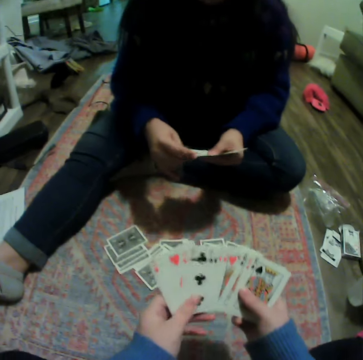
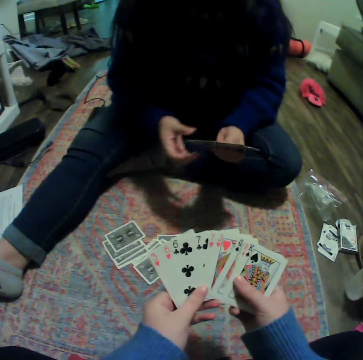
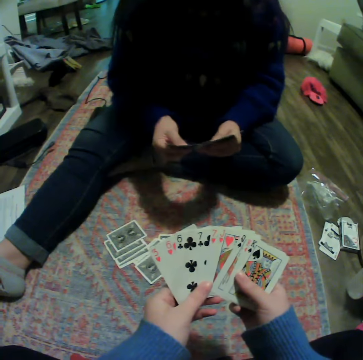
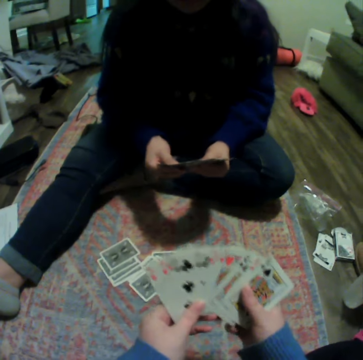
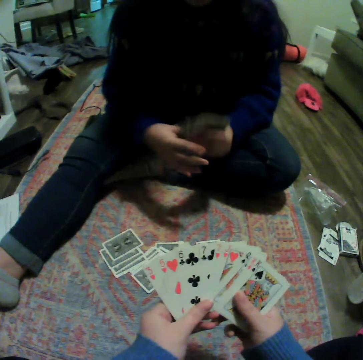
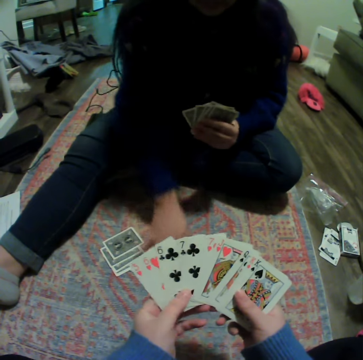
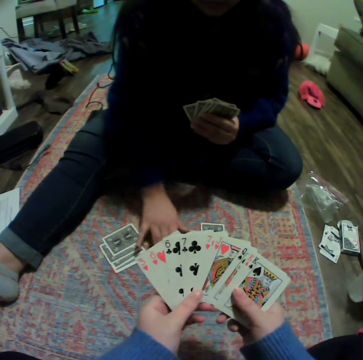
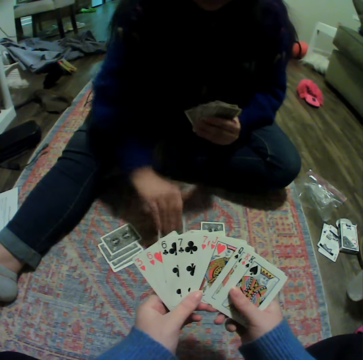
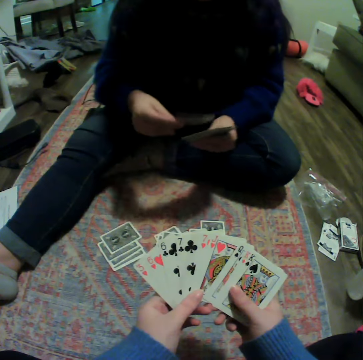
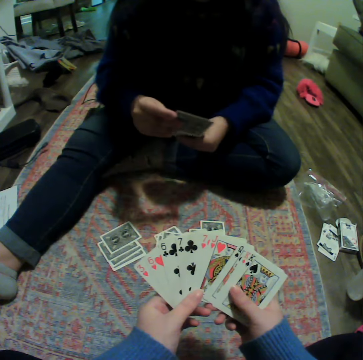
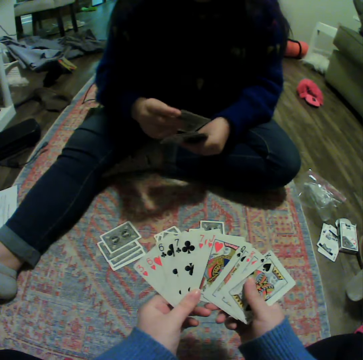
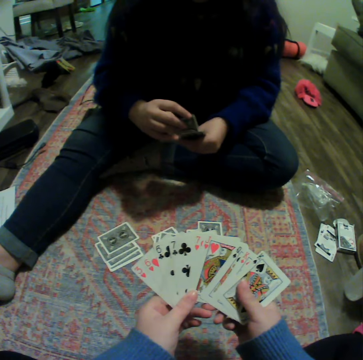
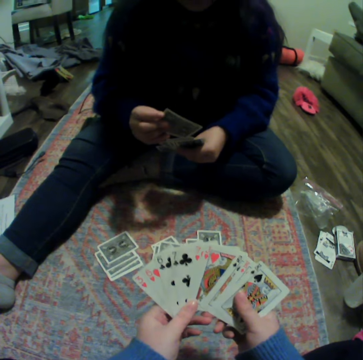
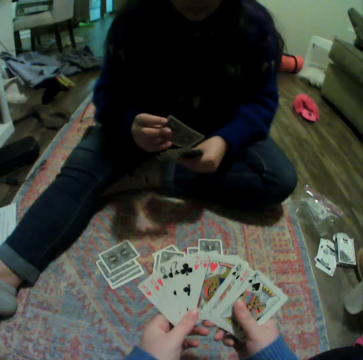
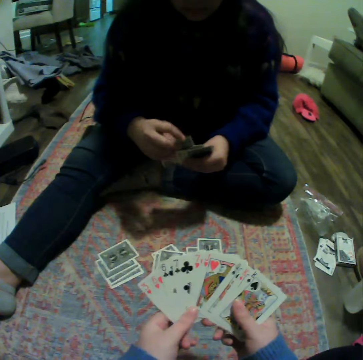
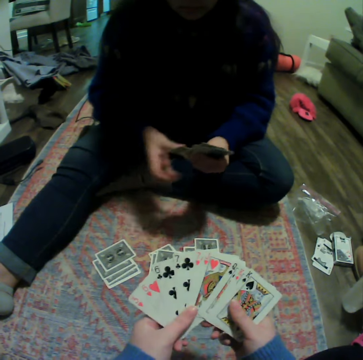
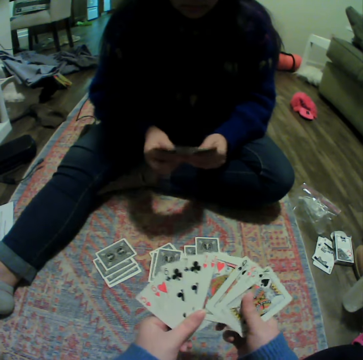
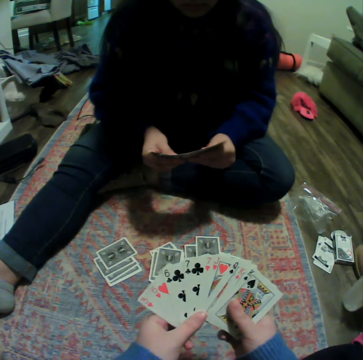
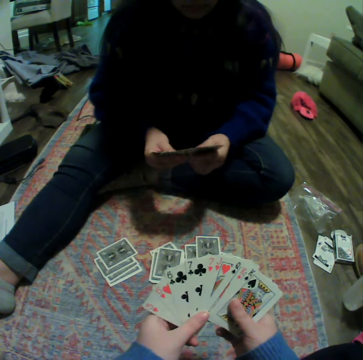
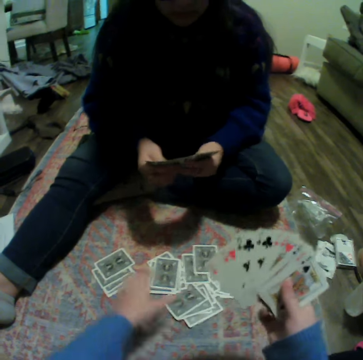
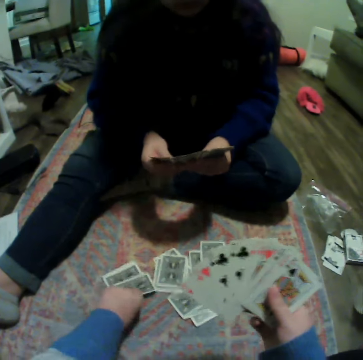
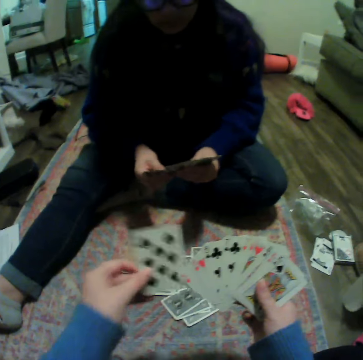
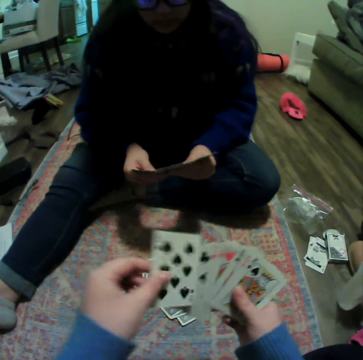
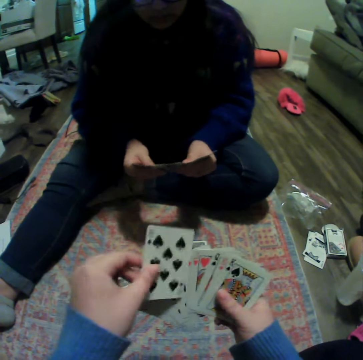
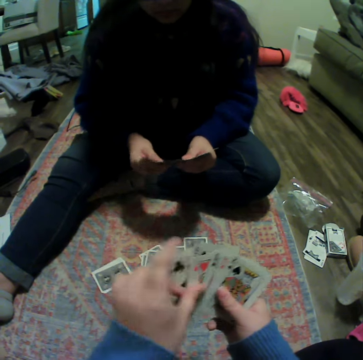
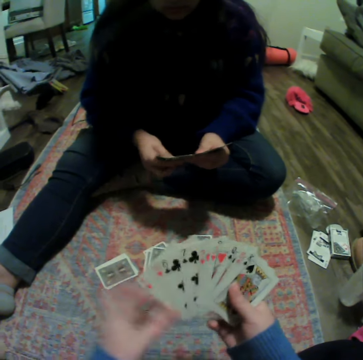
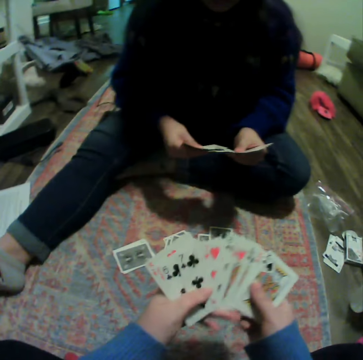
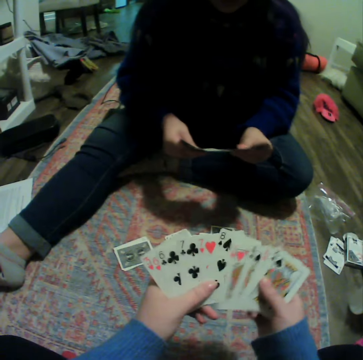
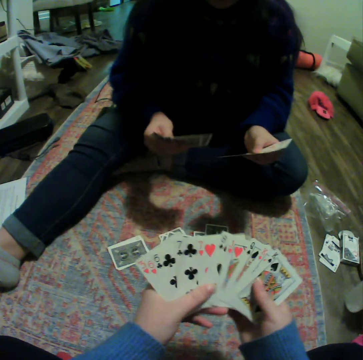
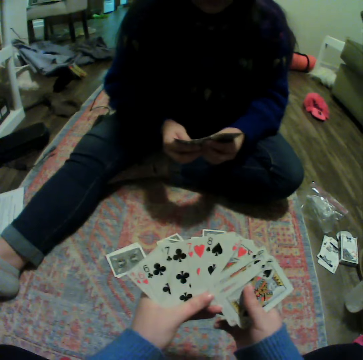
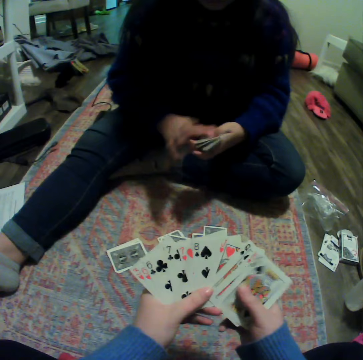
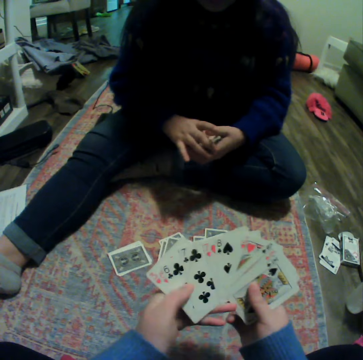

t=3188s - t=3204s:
The camera wearer arranges the cards. A woman picks a card. The camera wearer picks a card. They shuffle the cards. They arrange the cards. The woman arranges the cards.

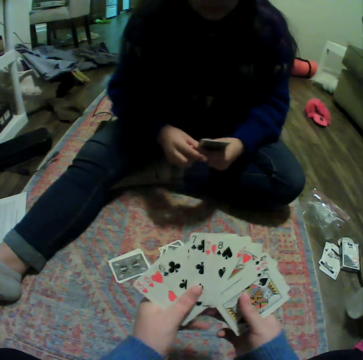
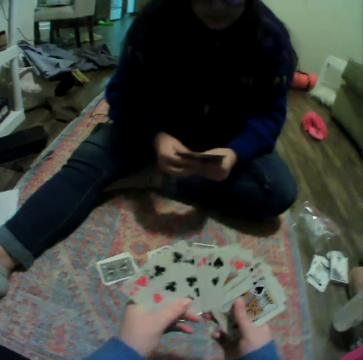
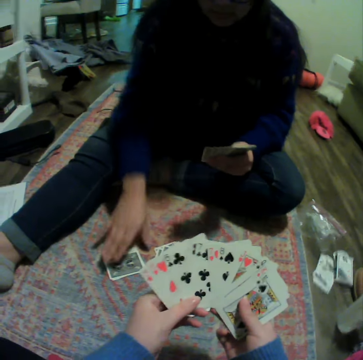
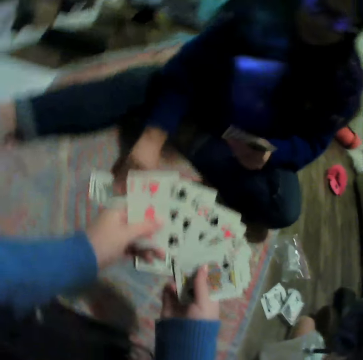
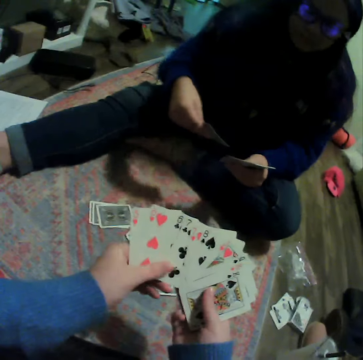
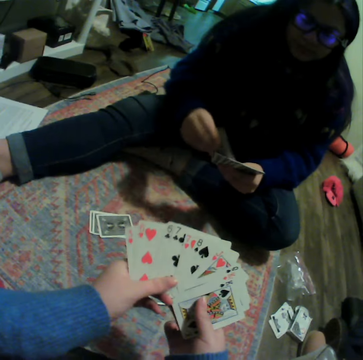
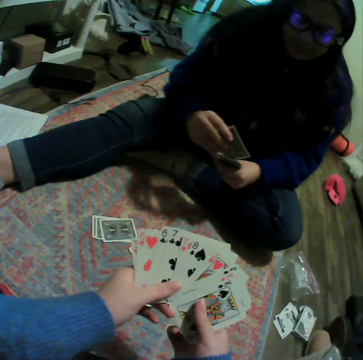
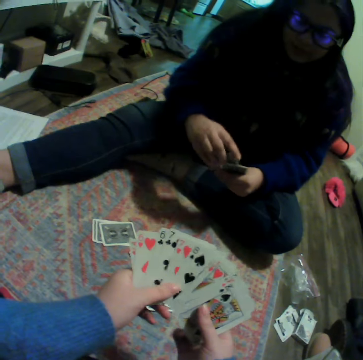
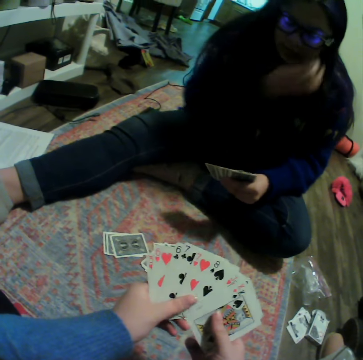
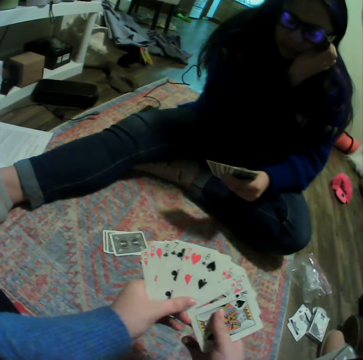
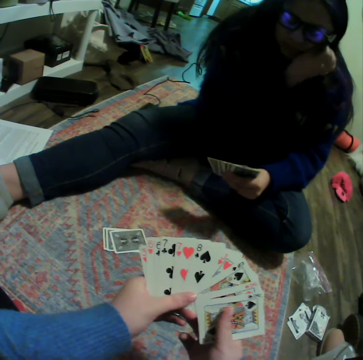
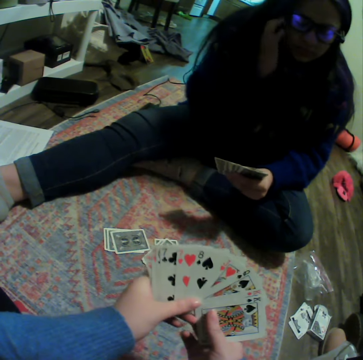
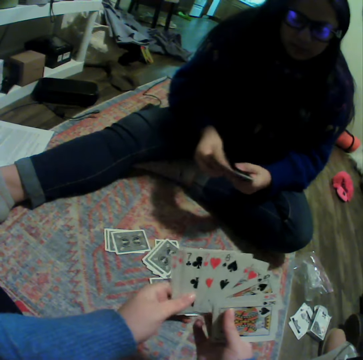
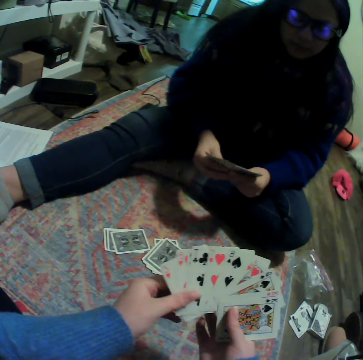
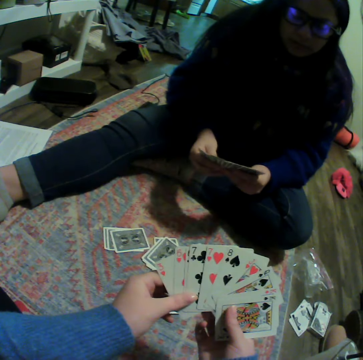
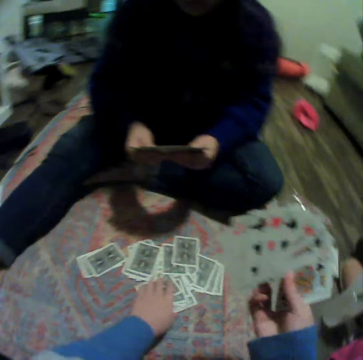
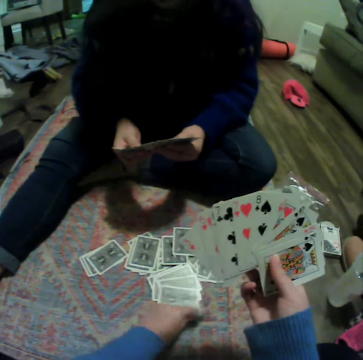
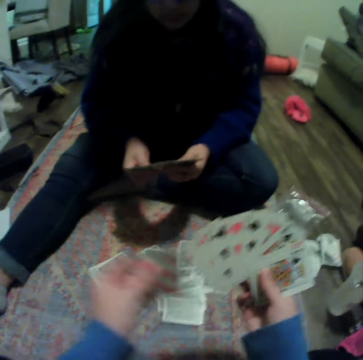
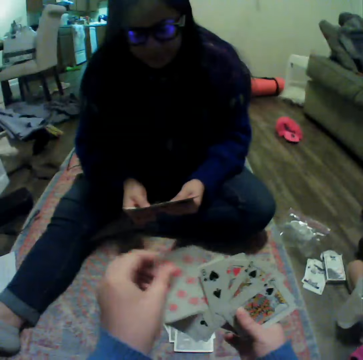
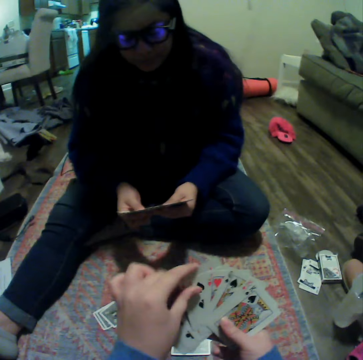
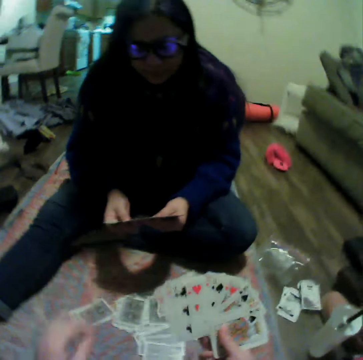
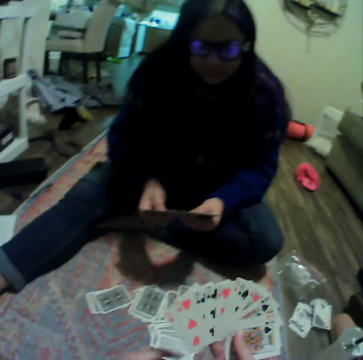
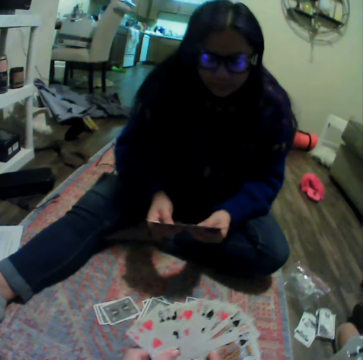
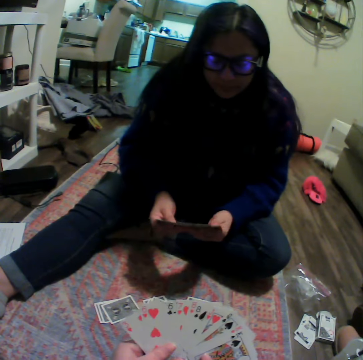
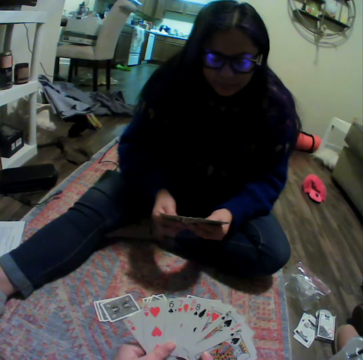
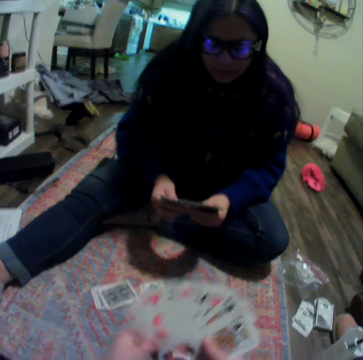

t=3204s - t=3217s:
A woman picks a card. The woman shuffles the cards on her hands. The camera wearer picks a card. They play the card game with the woman.

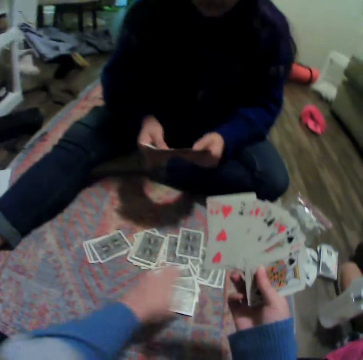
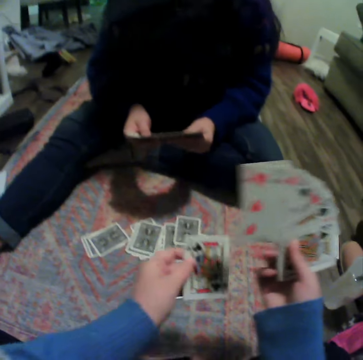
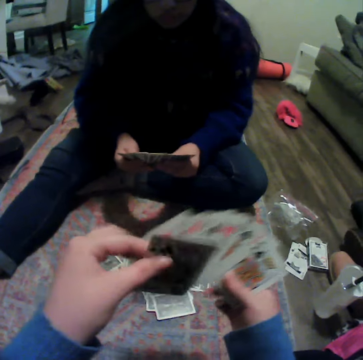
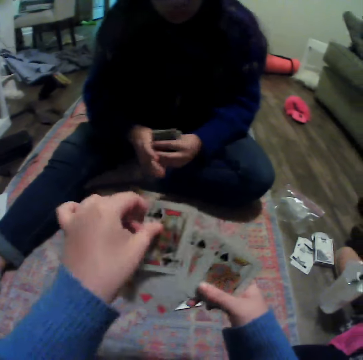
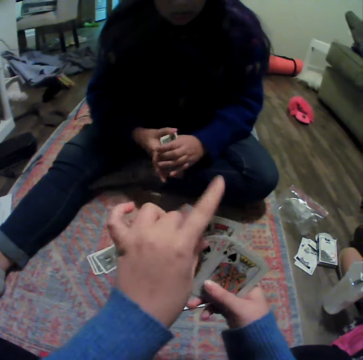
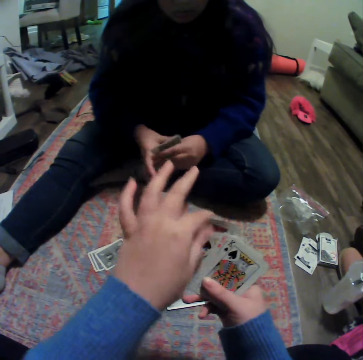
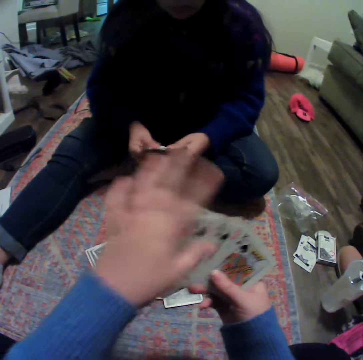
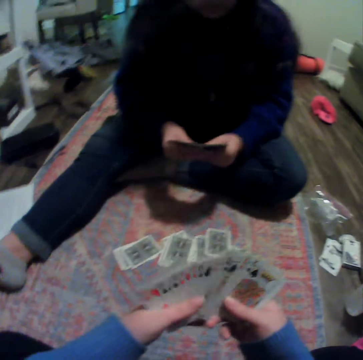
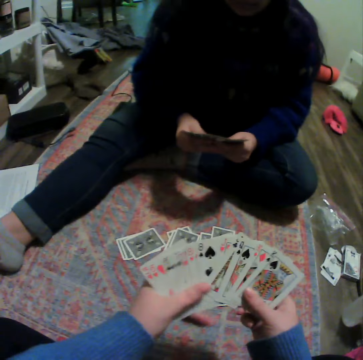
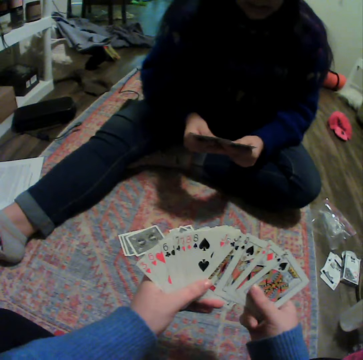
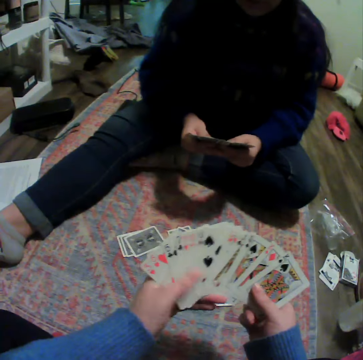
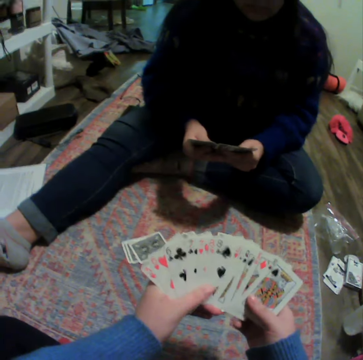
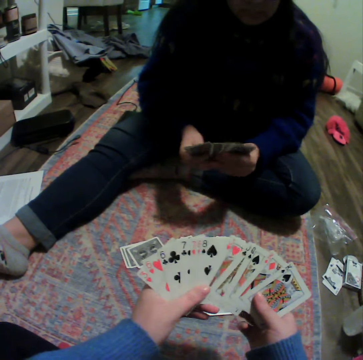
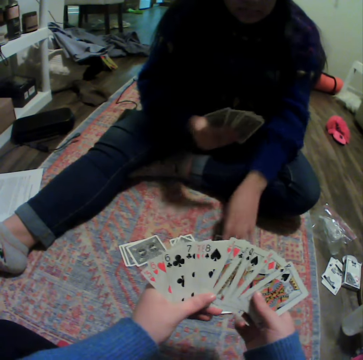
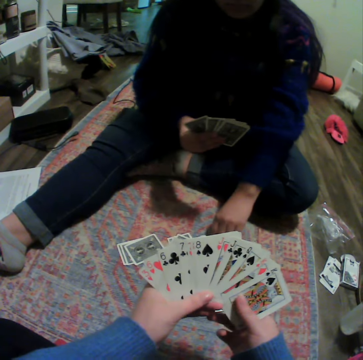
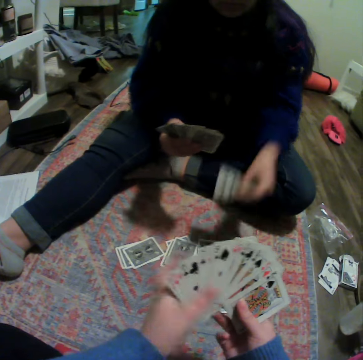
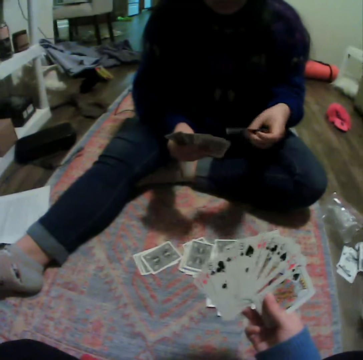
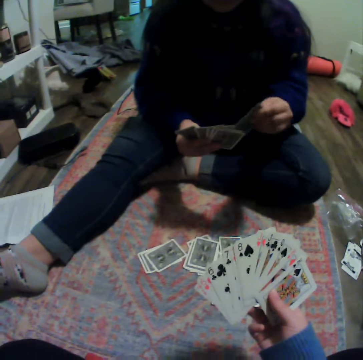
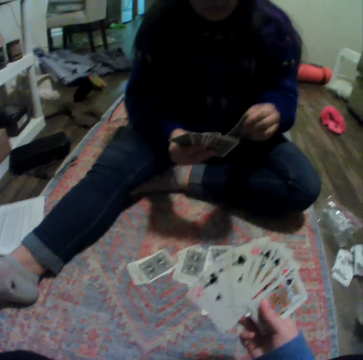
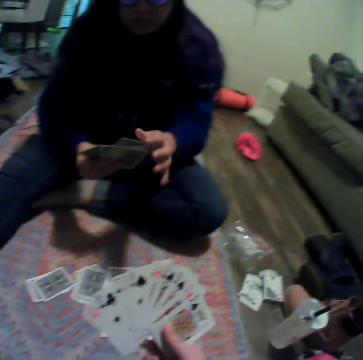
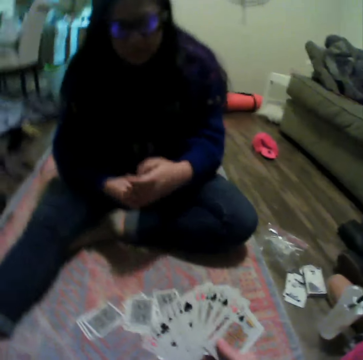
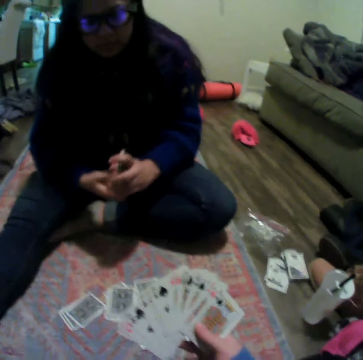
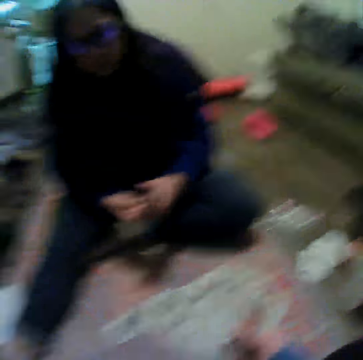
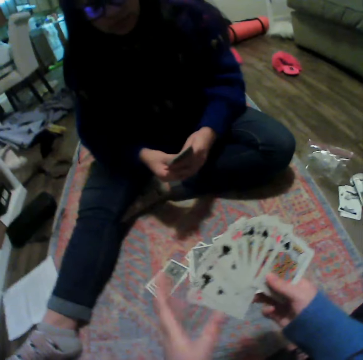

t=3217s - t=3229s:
The camera wearer arranges the cards. A woman arranges the cards. The woman picks a card.
